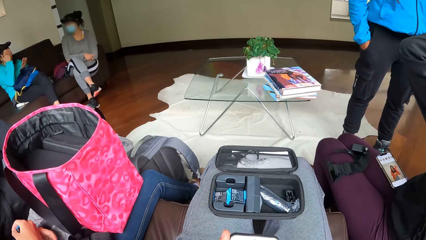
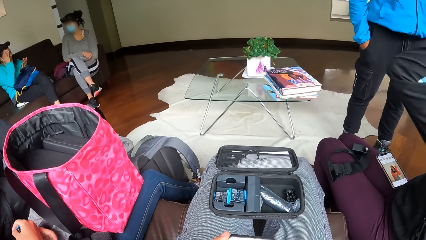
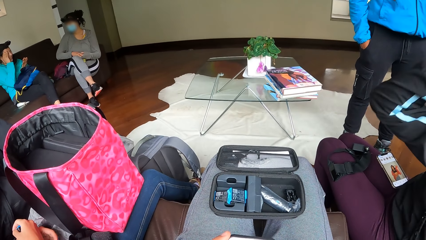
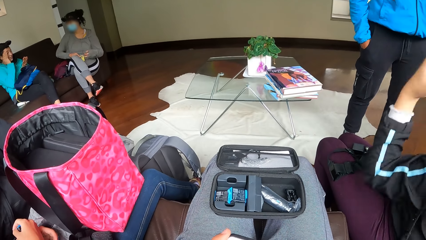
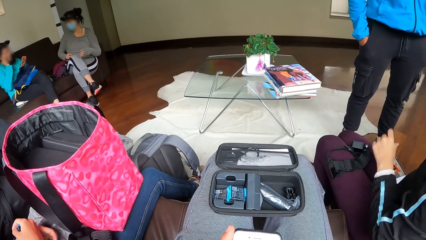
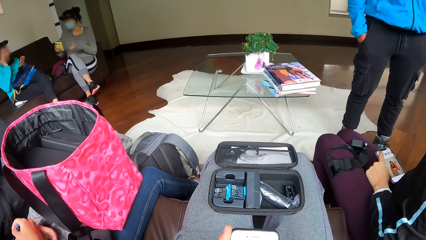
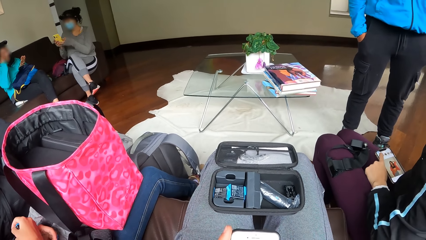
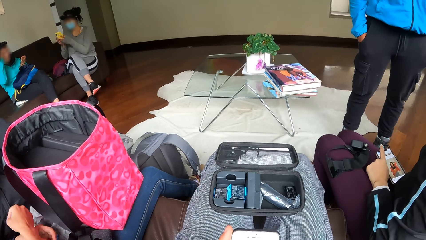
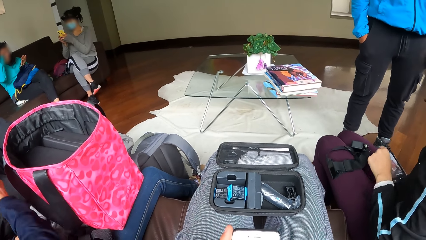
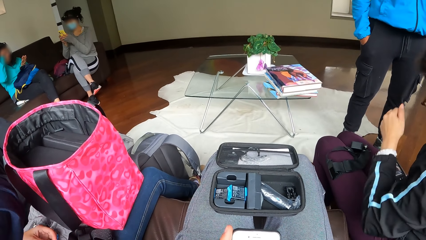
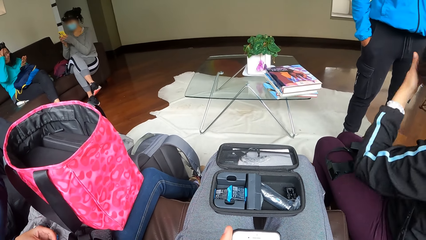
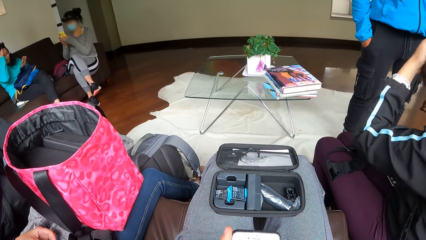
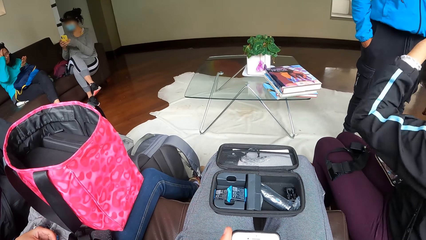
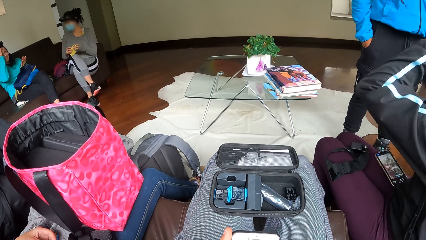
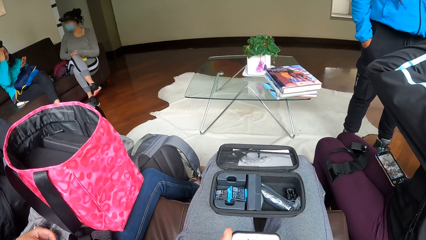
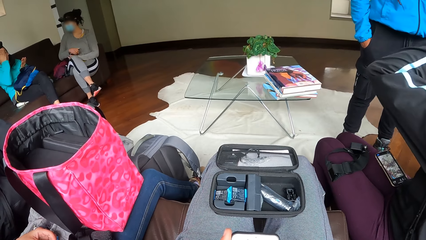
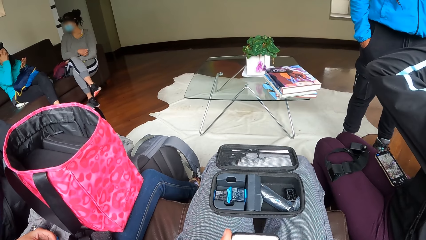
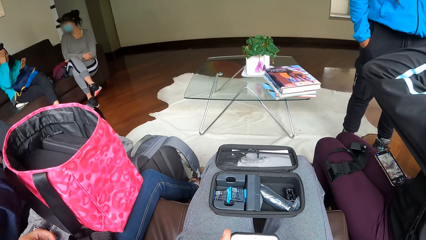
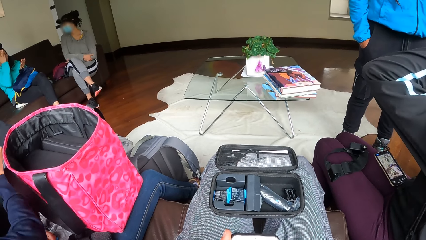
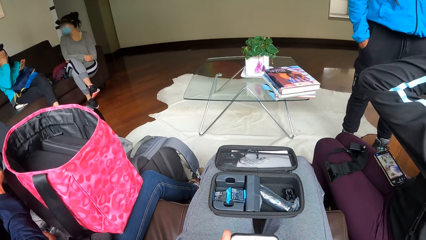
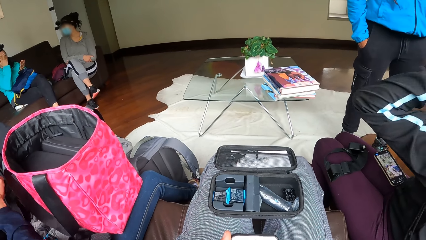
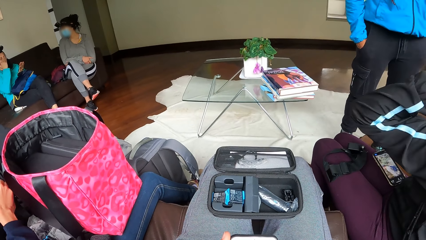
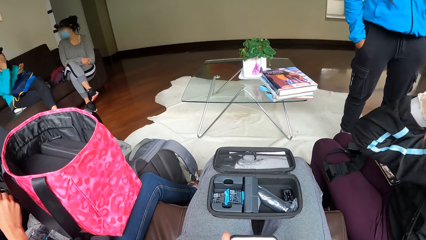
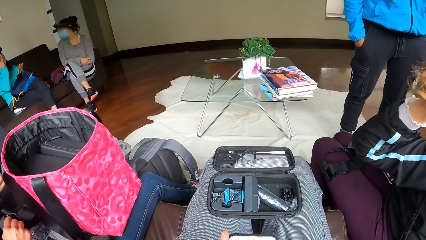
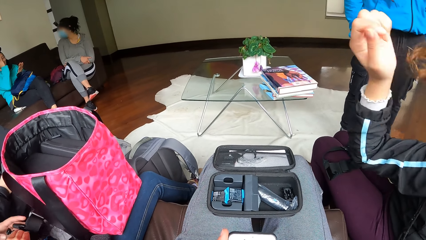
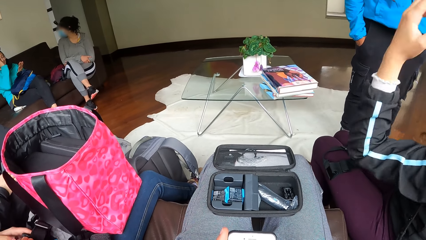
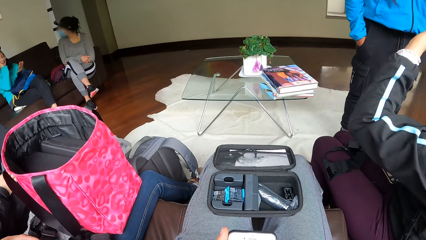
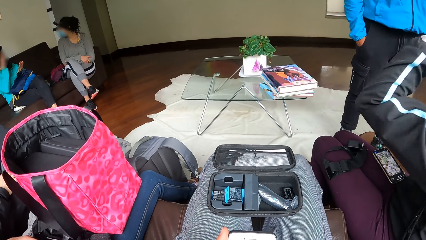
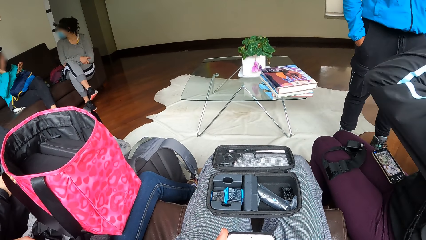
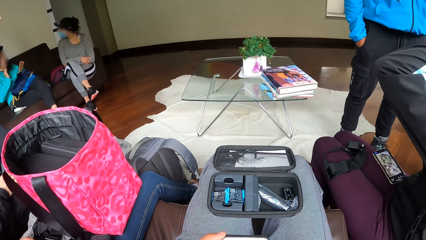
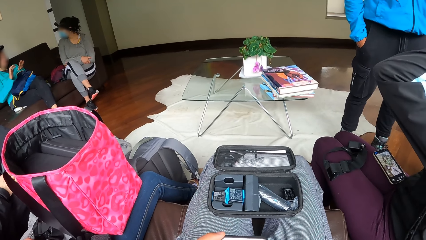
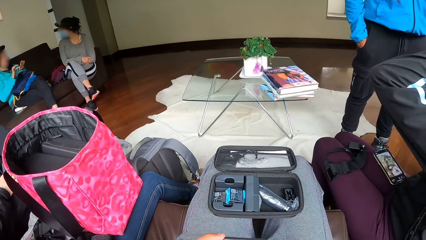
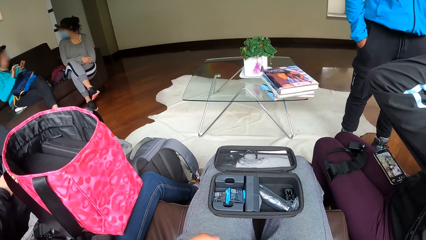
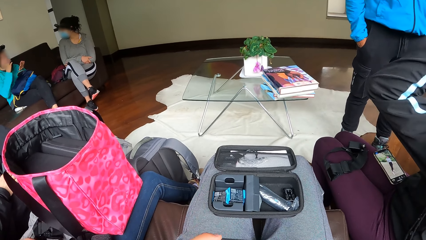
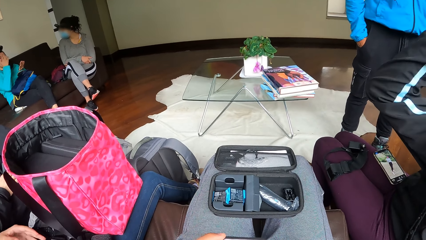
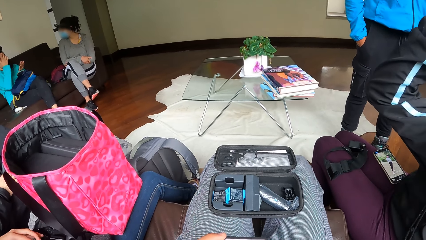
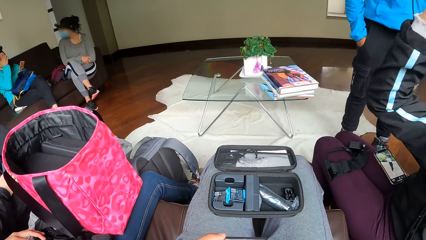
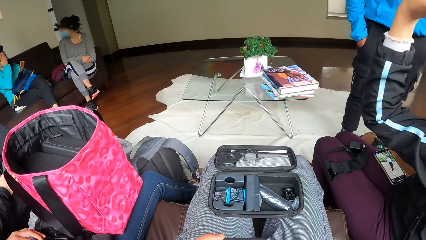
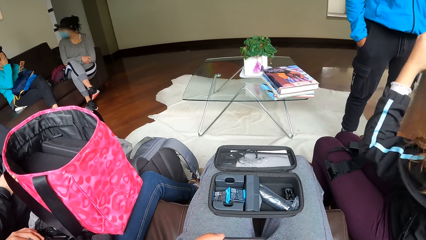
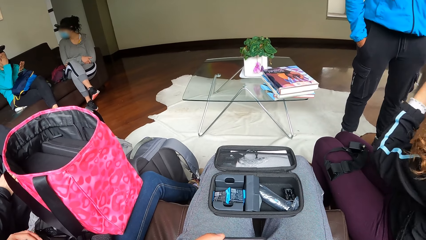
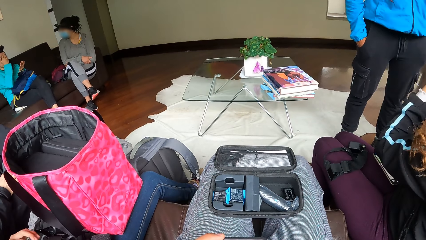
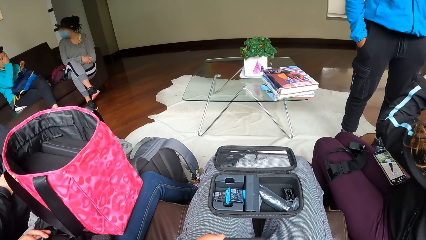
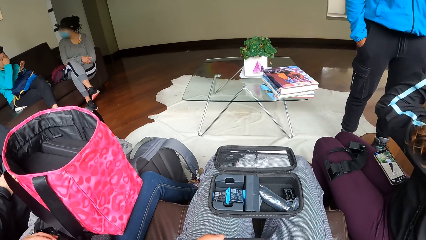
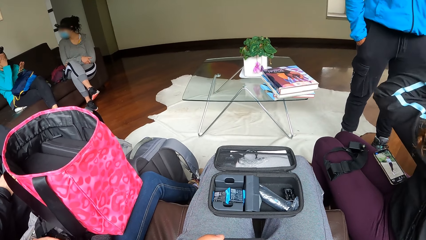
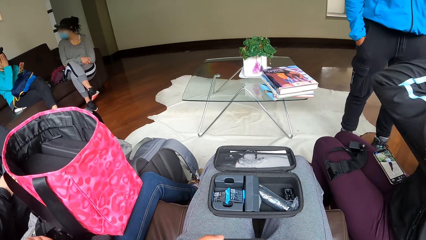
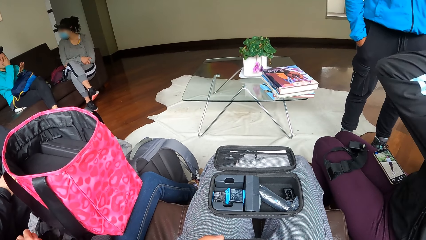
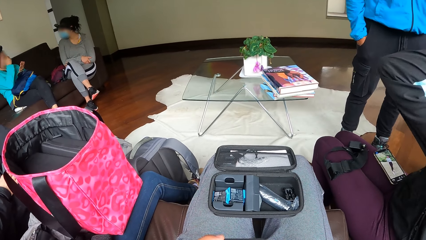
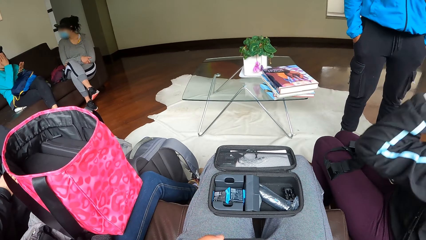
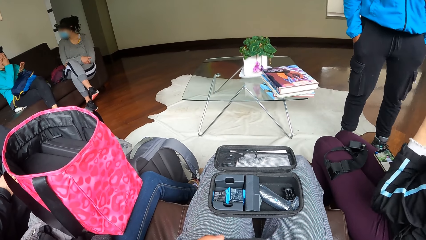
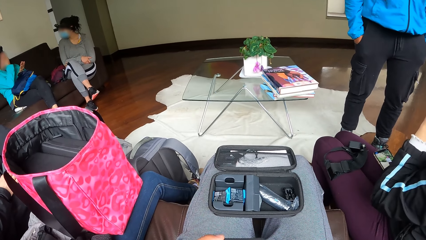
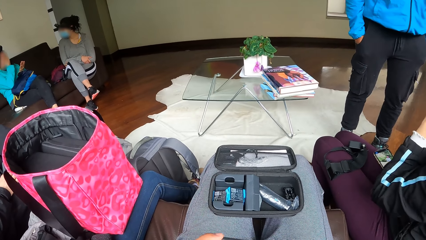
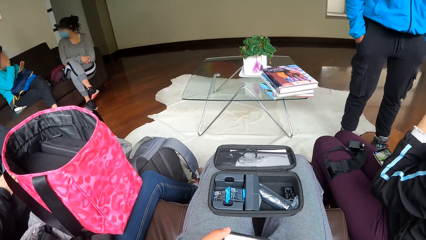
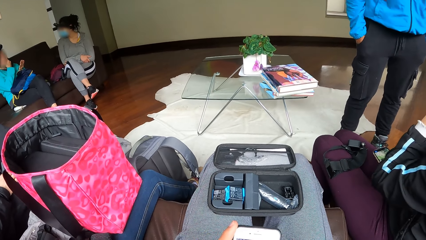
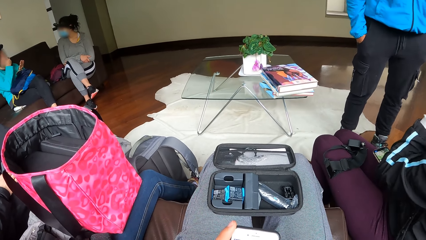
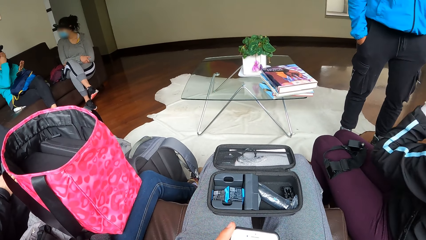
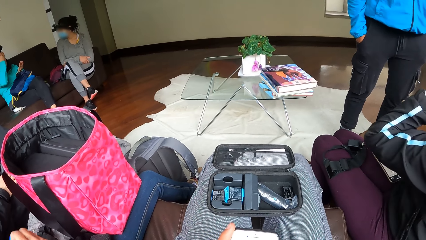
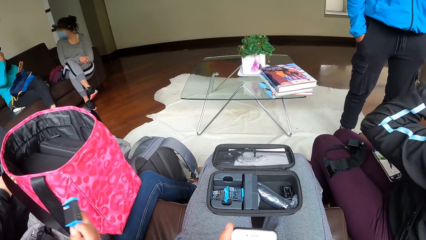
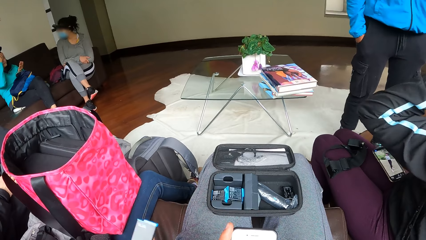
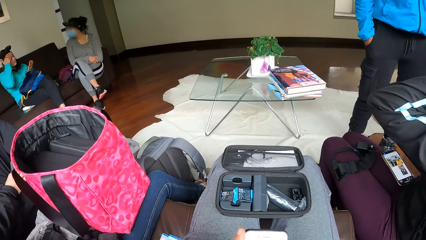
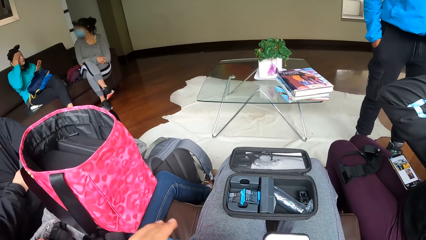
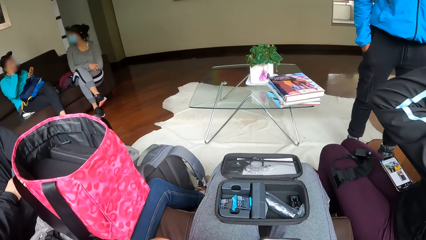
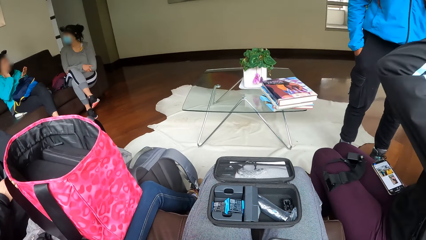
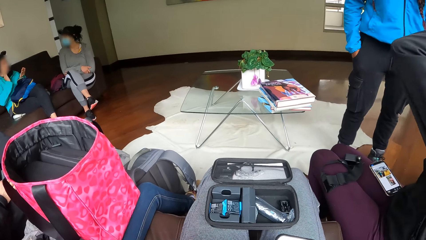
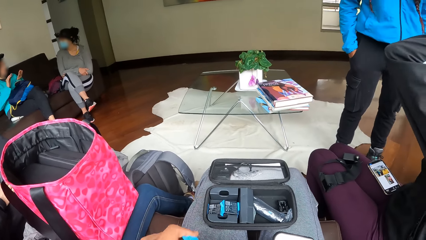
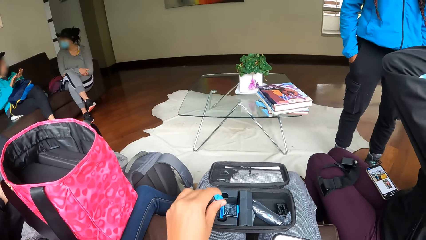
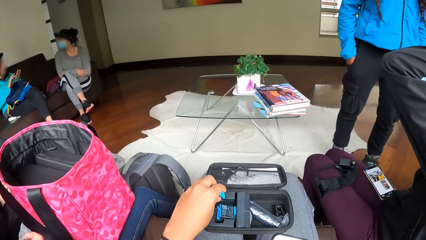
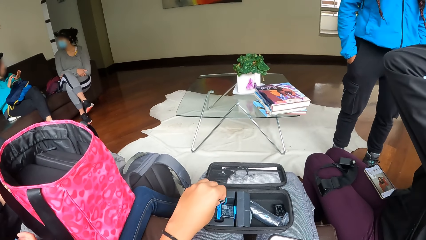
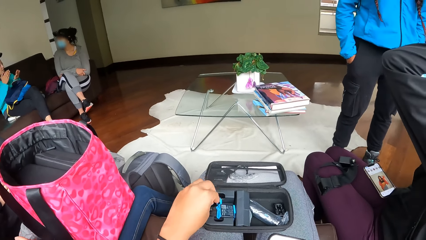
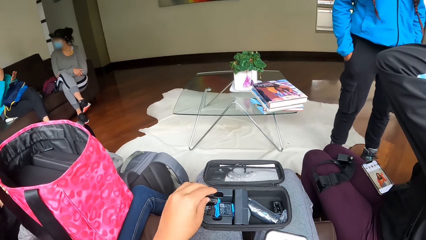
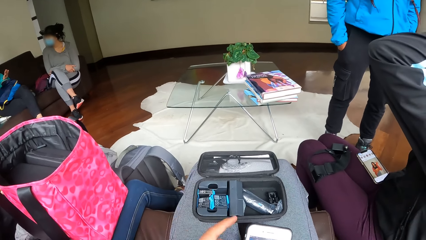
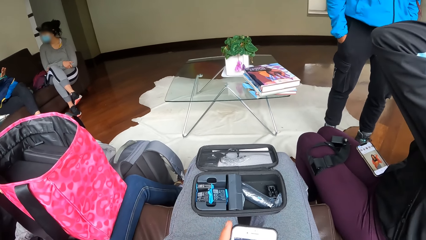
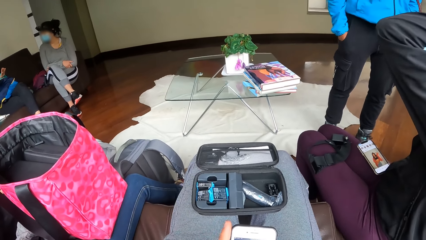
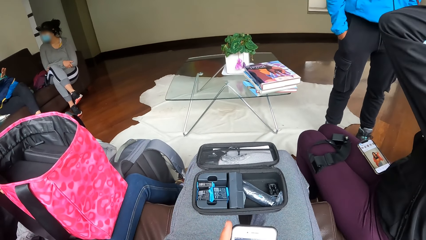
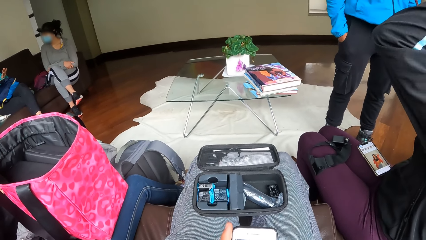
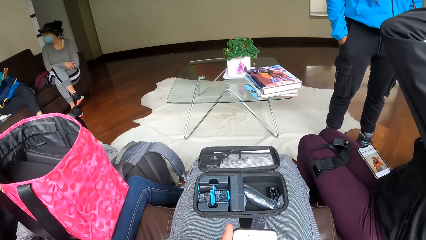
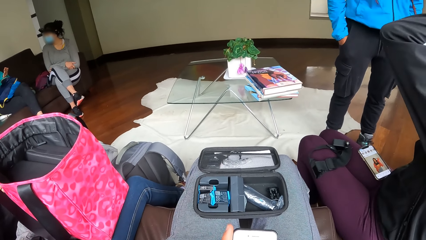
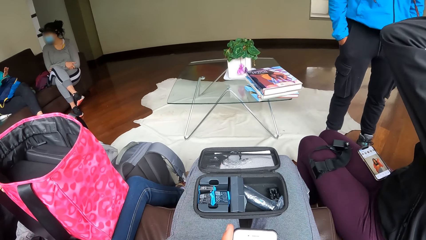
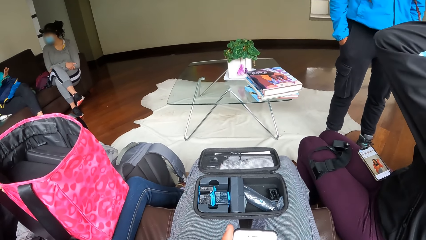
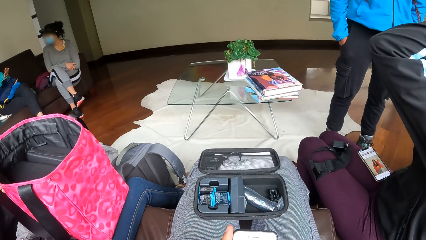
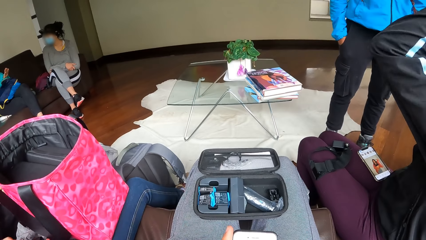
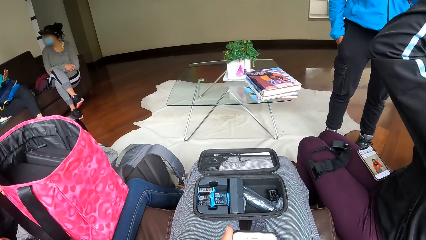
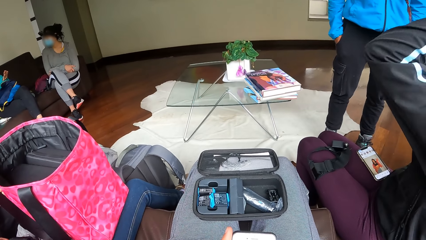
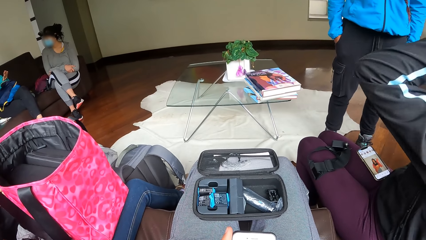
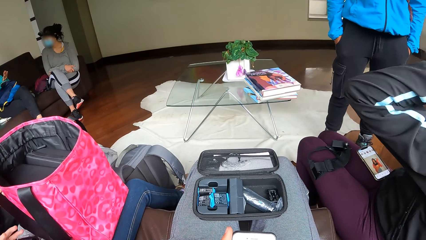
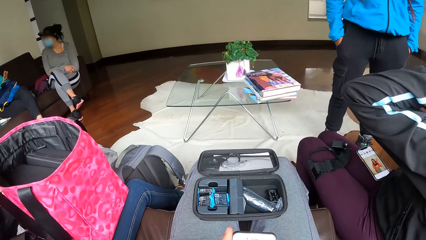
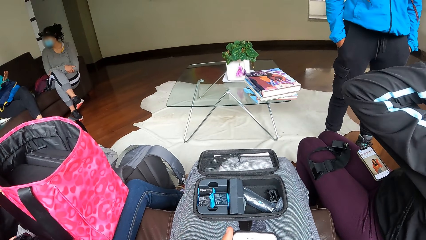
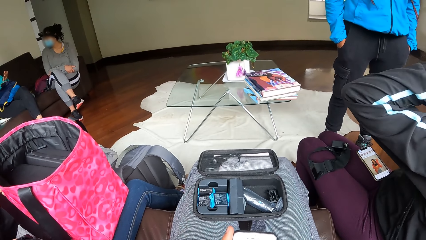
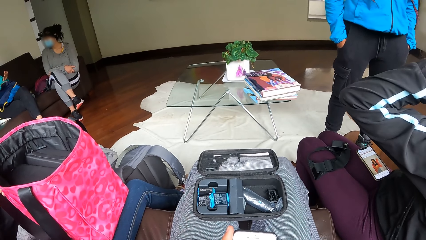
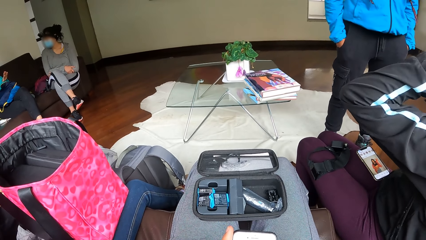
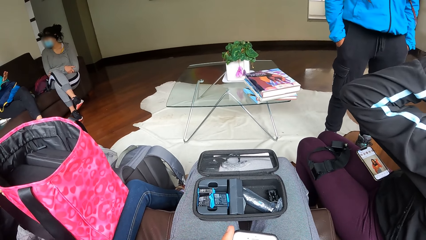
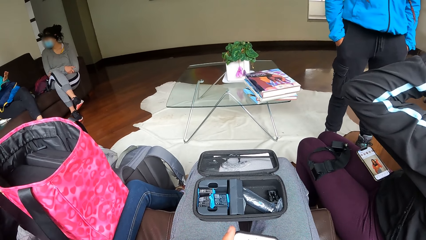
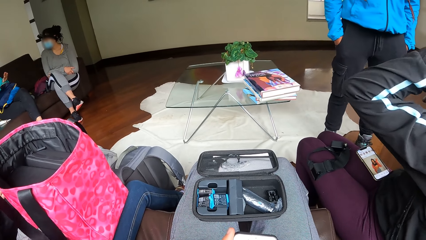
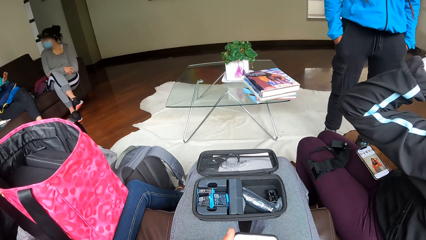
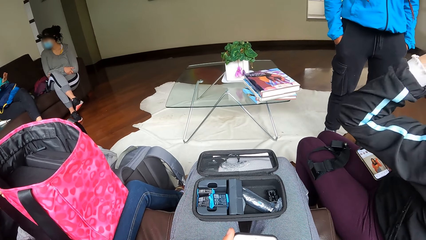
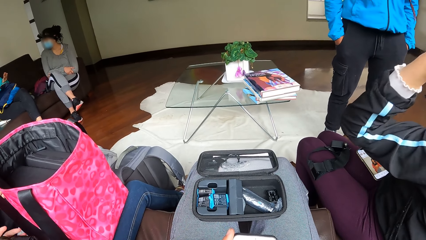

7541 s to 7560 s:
A lady touches the mobile phone. The camera wearer touches the hair. They put the battery in the pouch. They use a mobile phone.
